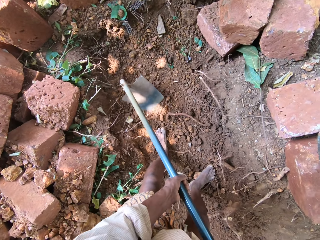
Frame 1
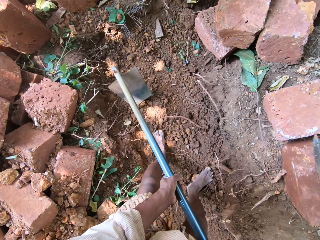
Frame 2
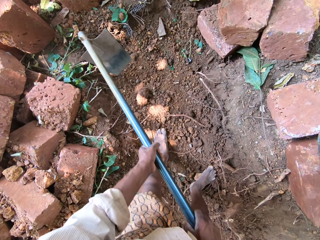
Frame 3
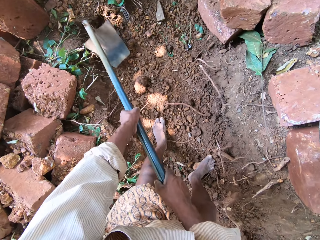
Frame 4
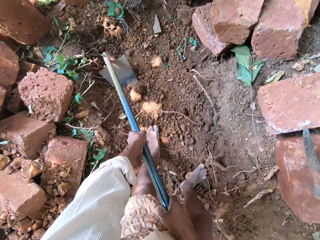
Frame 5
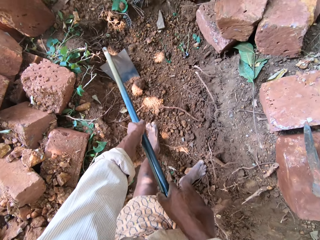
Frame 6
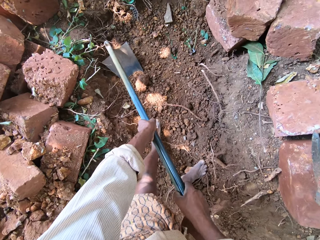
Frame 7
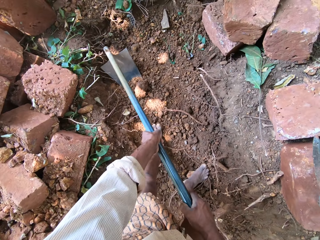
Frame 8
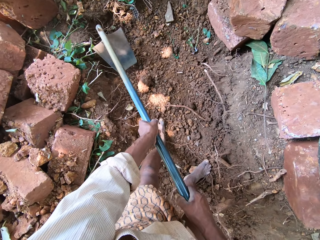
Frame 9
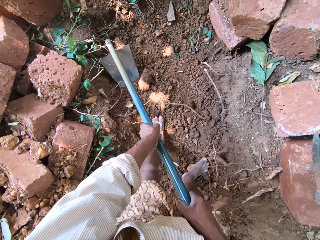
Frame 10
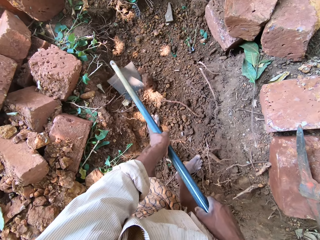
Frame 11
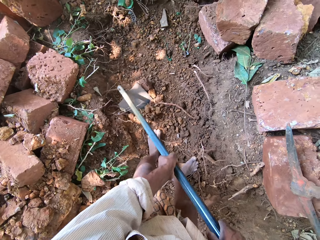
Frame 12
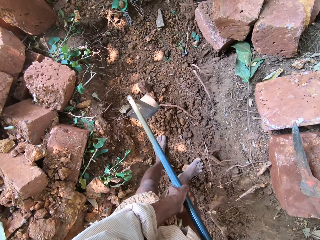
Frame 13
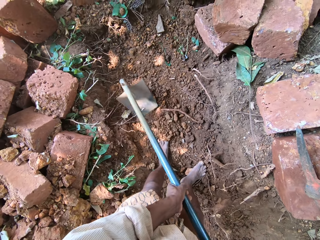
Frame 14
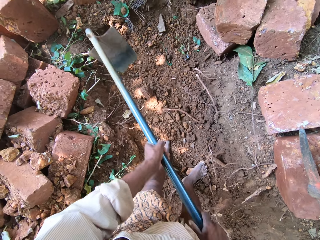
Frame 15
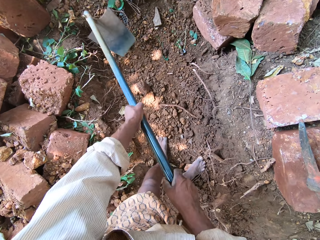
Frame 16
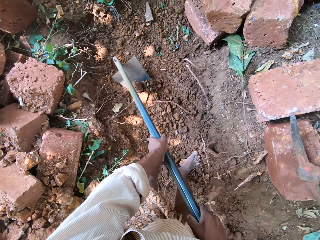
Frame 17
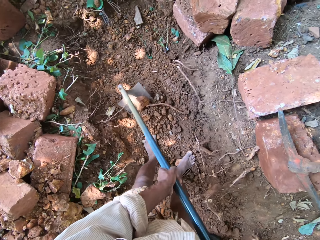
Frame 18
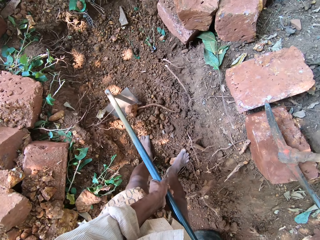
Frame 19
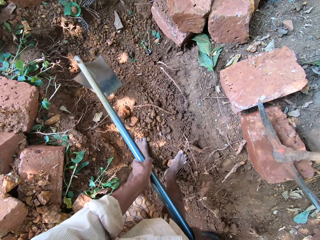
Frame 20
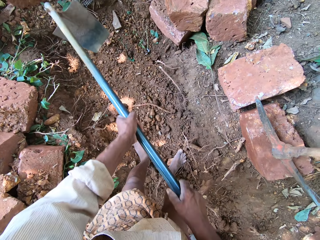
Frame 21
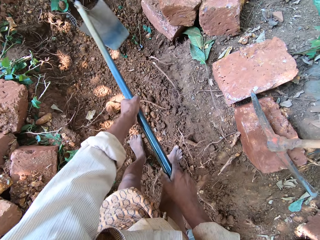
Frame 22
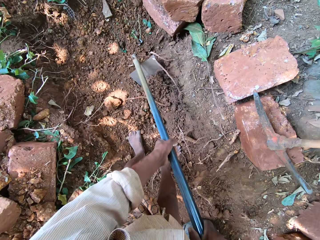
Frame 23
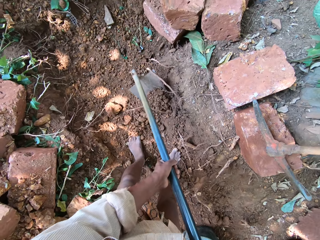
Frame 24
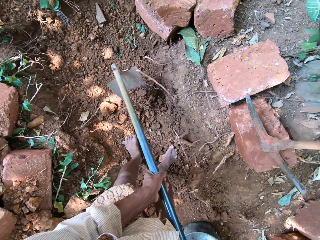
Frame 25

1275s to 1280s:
The camera wearer digs the ground.

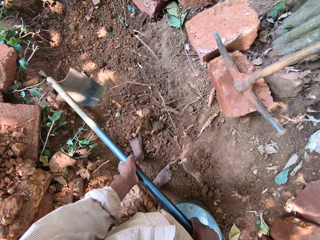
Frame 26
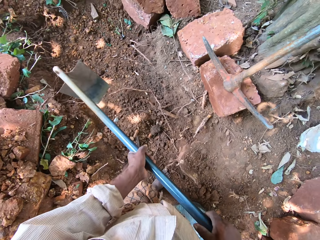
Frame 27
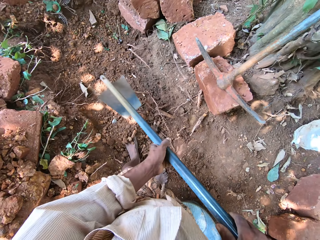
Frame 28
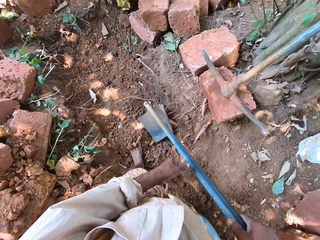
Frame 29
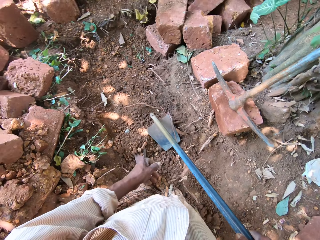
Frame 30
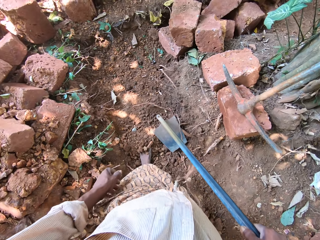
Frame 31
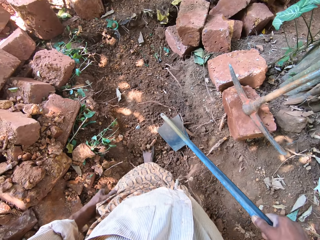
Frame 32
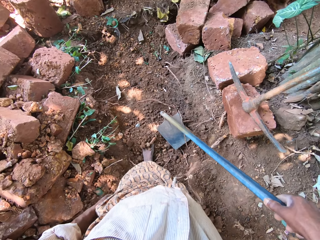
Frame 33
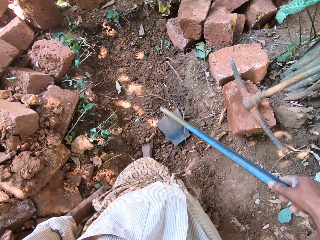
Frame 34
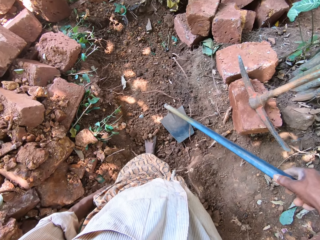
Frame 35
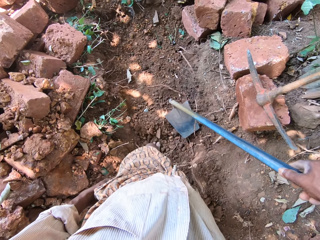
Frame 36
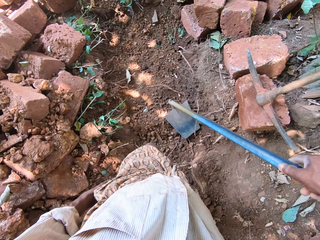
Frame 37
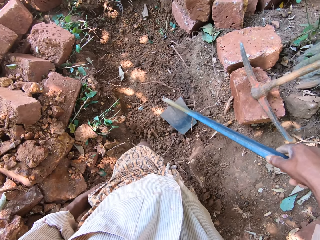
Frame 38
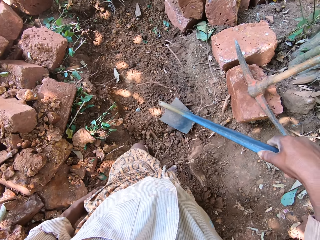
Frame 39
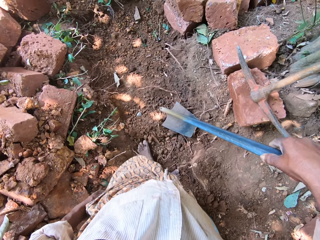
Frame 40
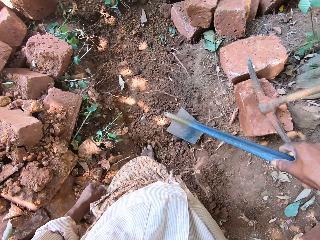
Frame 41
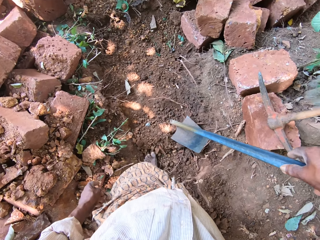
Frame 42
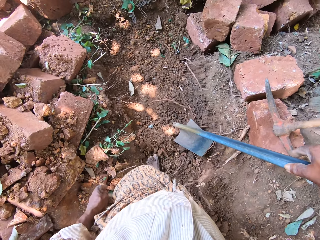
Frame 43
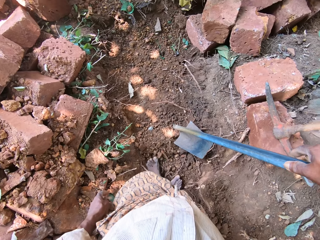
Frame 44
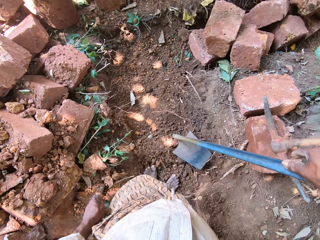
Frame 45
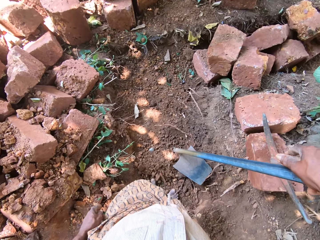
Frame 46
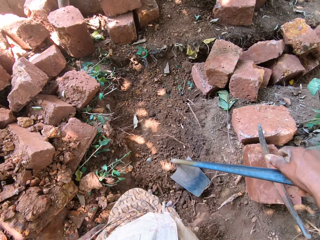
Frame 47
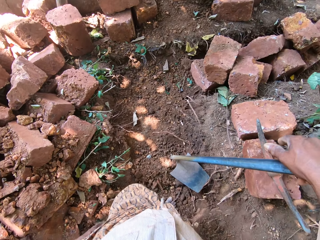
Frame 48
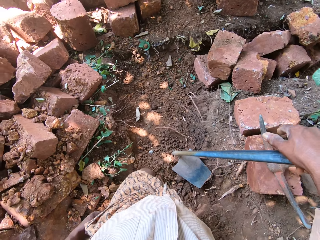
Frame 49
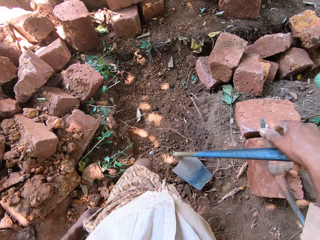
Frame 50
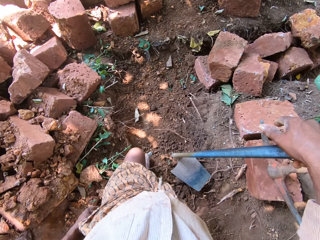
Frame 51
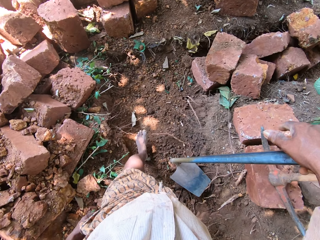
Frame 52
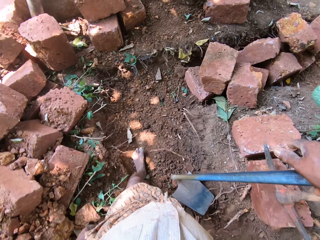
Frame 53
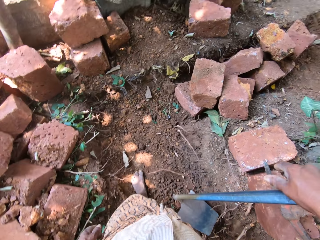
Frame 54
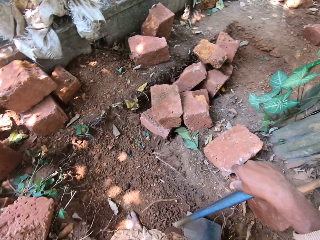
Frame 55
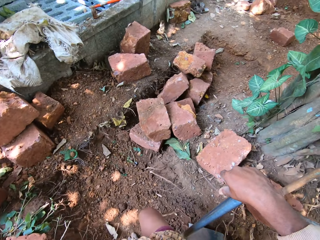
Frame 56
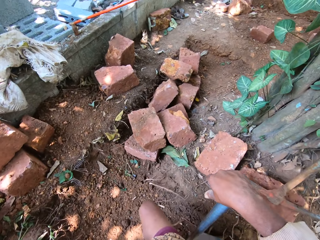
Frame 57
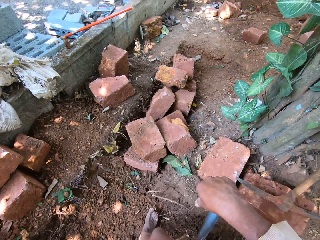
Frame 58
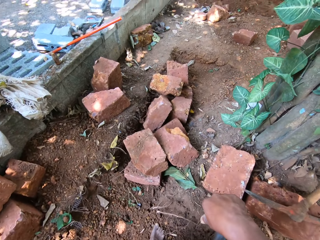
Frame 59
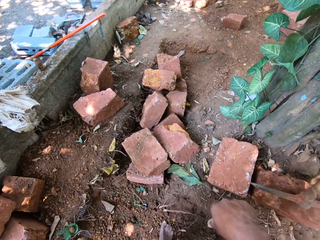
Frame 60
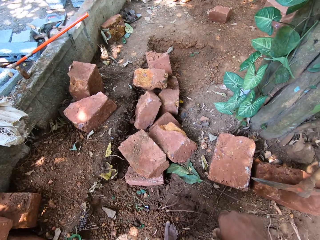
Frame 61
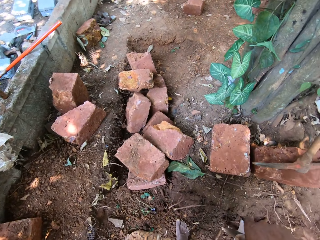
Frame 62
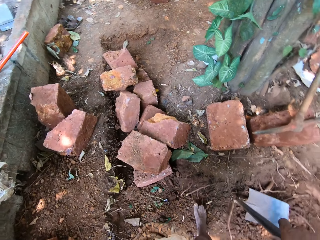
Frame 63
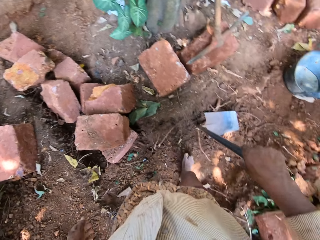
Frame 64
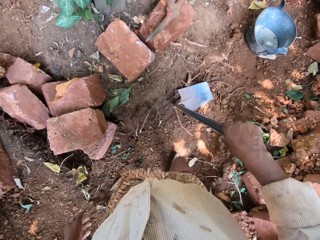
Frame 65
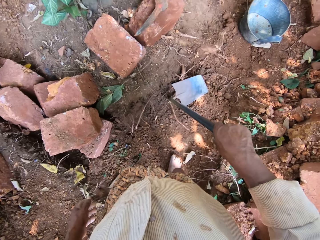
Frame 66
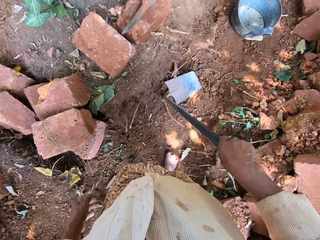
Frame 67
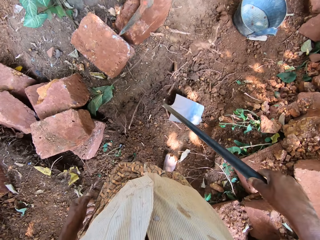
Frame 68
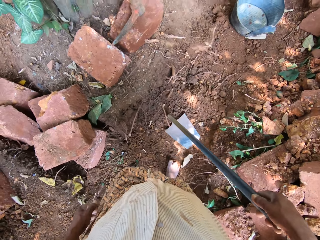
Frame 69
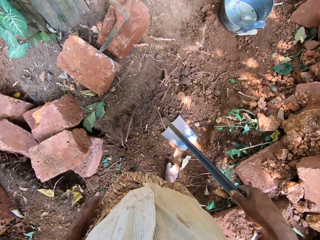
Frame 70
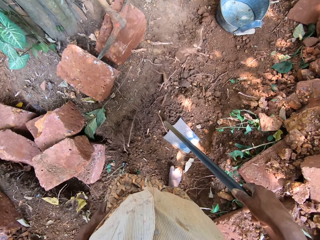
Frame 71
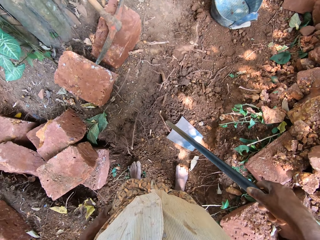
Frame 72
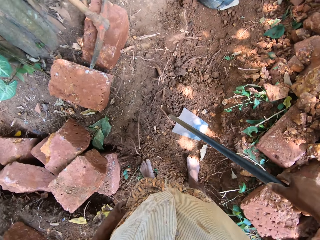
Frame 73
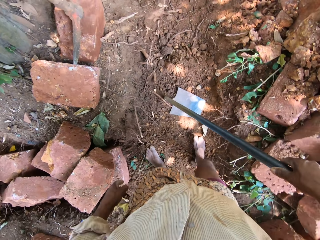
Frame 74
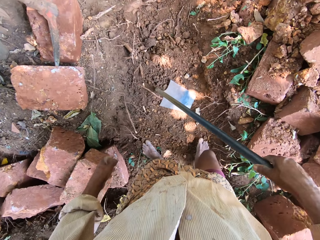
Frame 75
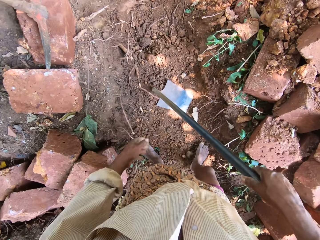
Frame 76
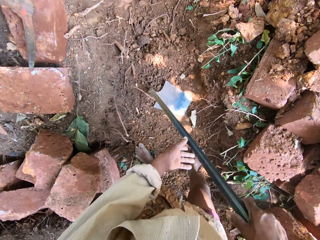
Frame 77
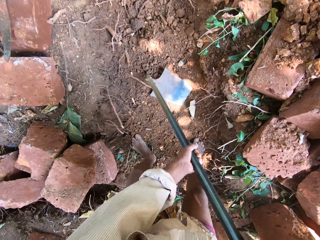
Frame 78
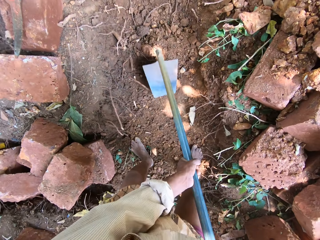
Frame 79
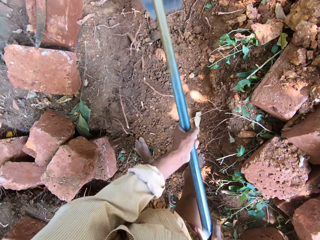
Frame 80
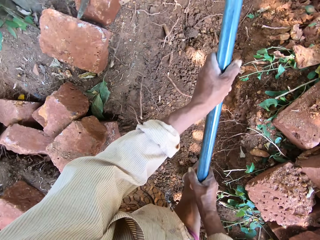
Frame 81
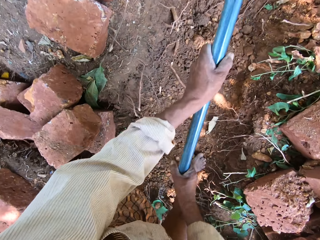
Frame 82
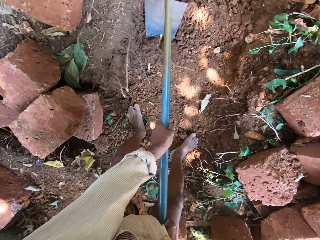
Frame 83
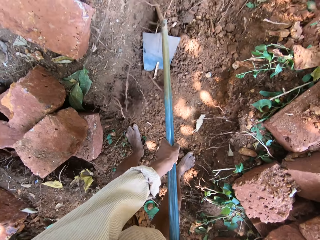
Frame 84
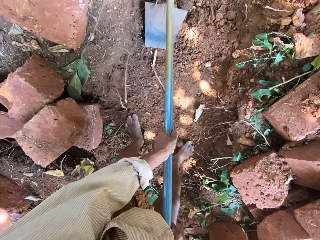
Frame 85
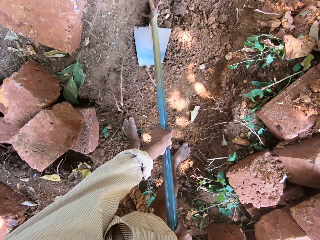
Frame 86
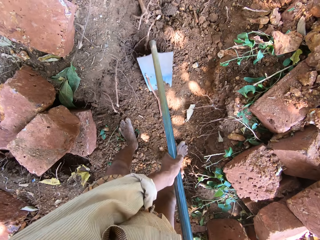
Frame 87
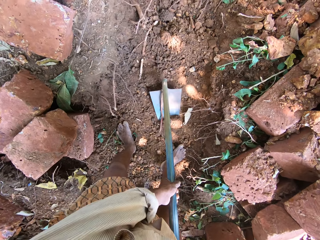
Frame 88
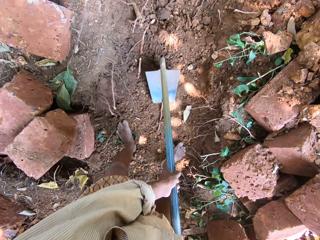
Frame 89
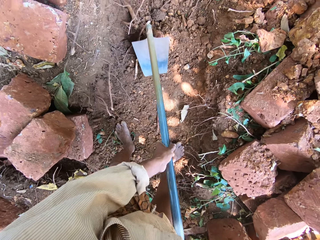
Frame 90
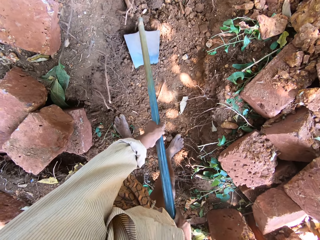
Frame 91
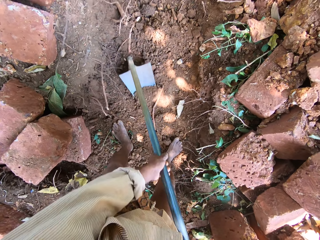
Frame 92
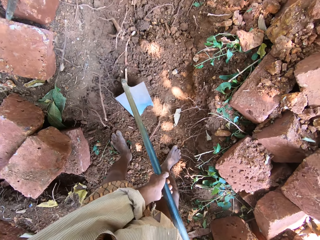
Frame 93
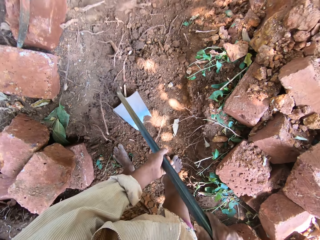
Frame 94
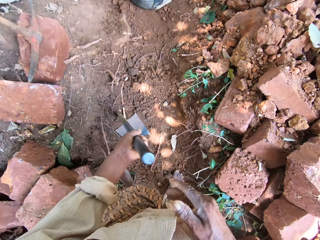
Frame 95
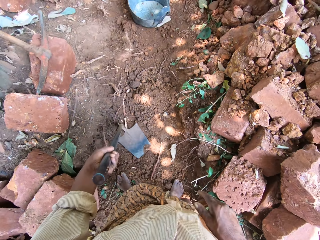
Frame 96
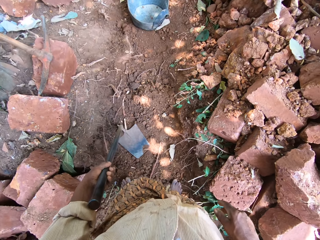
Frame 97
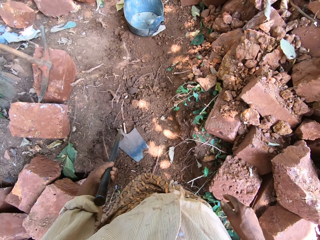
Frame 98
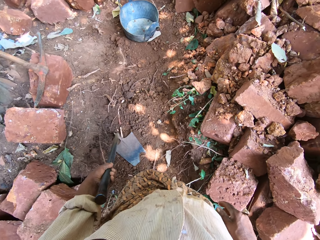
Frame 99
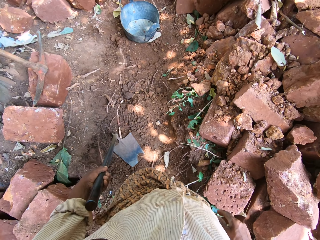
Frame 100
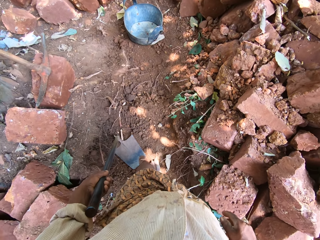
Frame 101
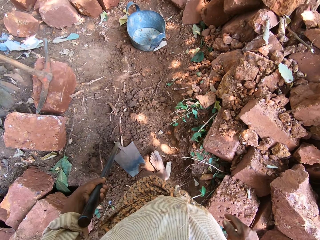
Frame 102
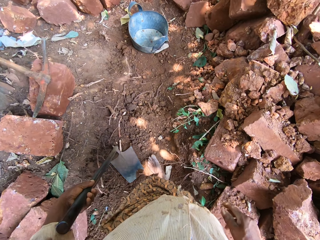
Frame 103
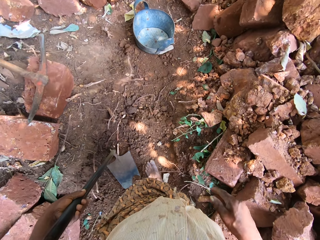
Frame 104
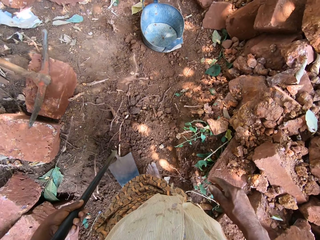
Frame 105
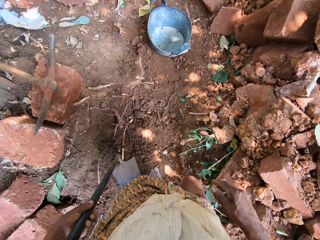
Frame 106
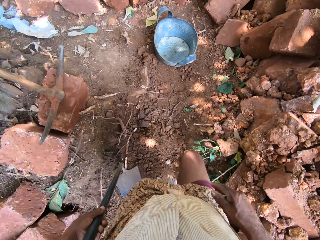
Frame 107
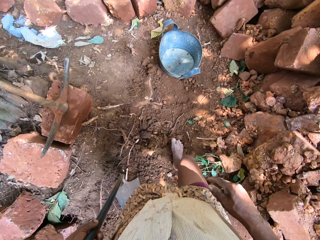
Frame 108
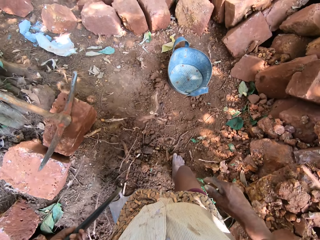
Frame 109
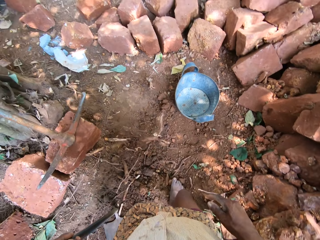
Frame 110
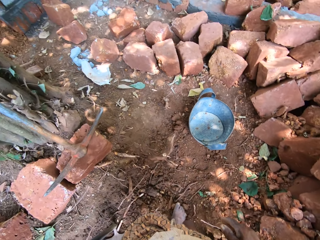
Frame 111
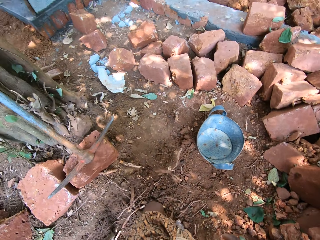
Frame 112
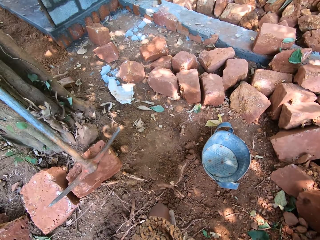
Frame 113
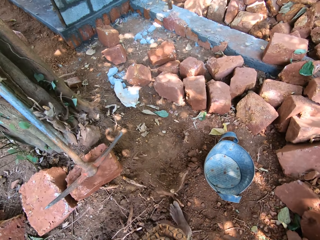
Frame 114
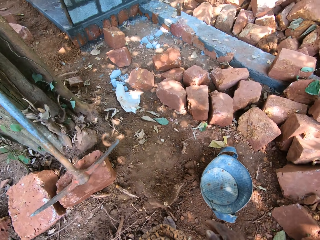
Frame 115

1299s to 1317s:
The camera wearer looks around. They hold the hoe with both hands. They dig the ground with the hoe in both hands. They look around.
